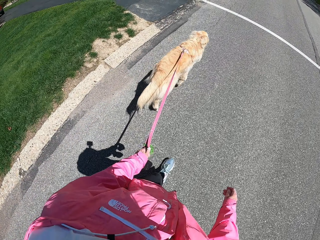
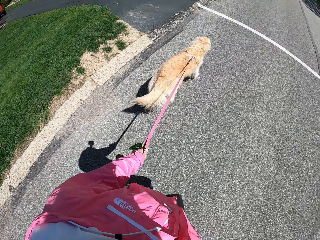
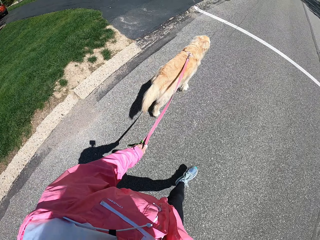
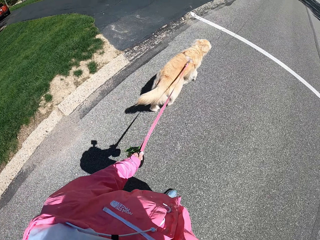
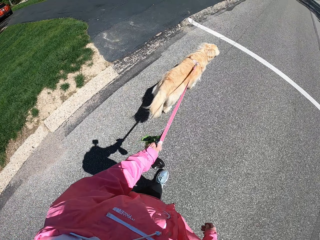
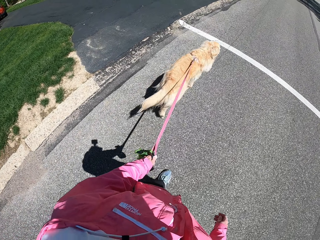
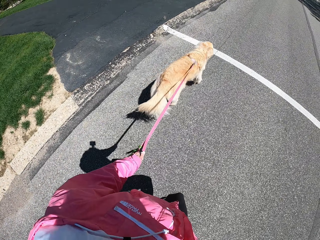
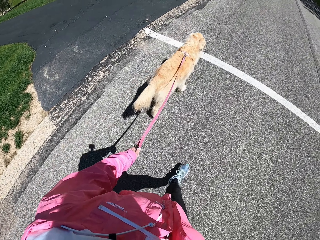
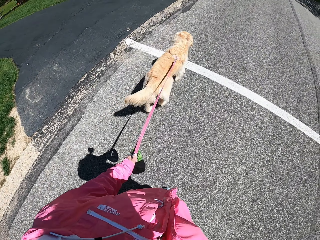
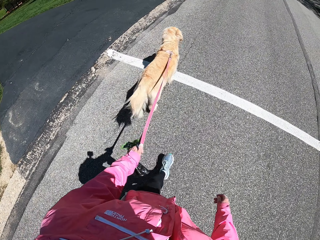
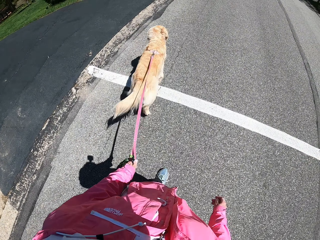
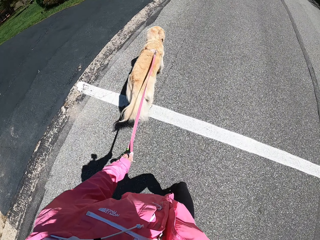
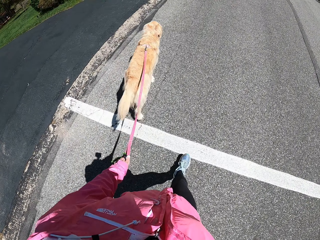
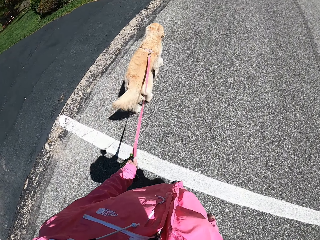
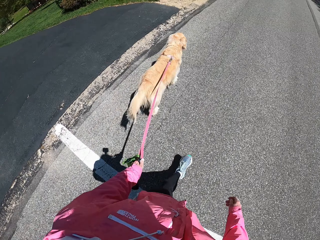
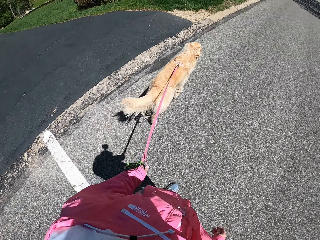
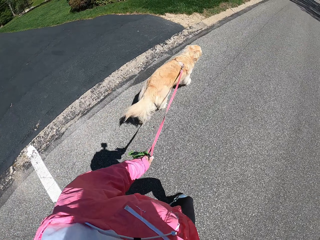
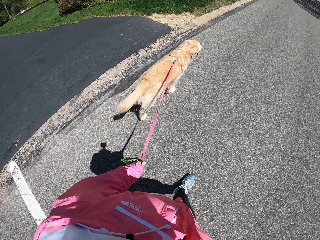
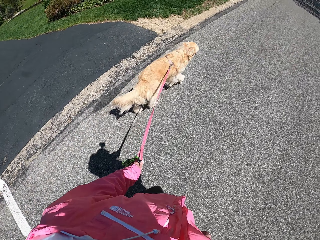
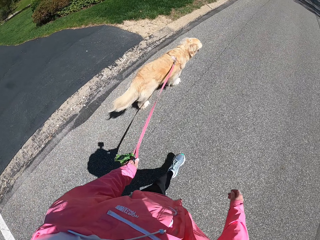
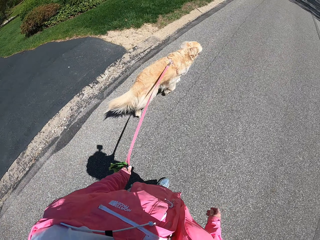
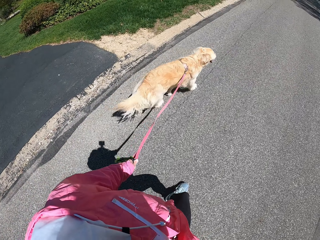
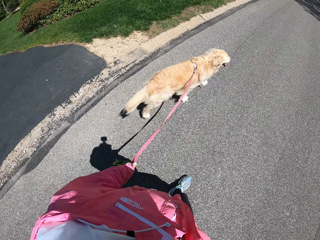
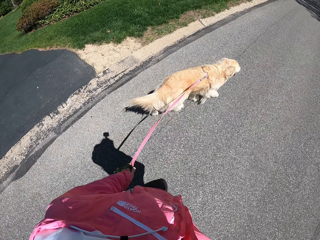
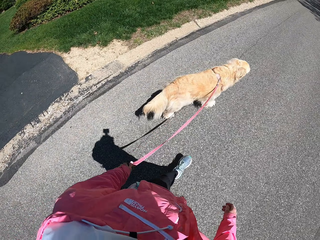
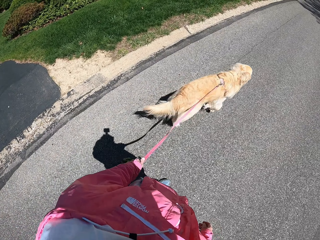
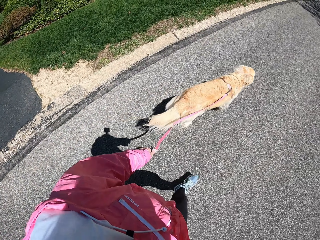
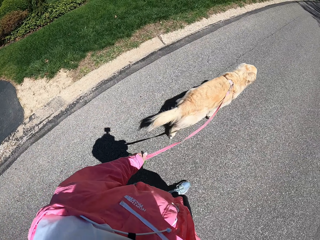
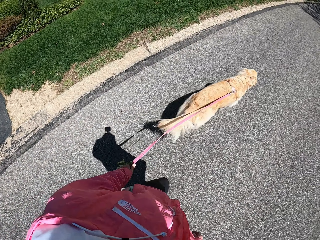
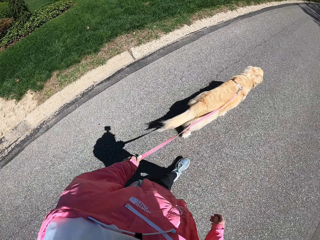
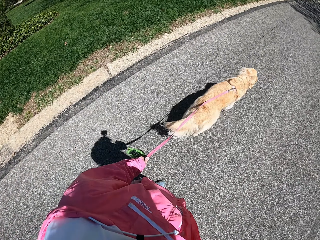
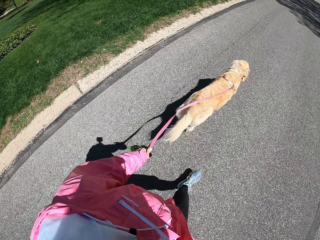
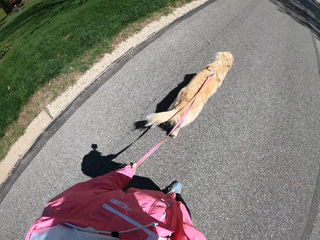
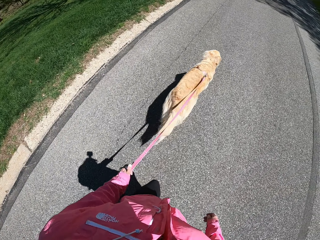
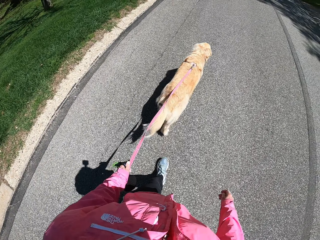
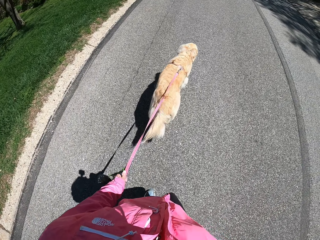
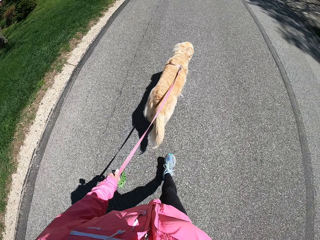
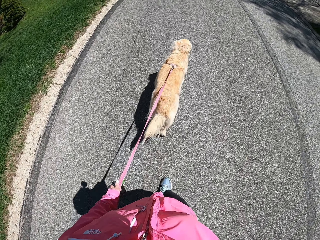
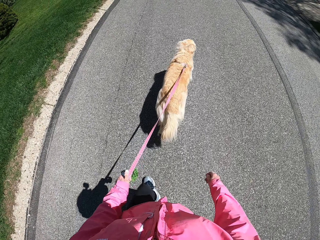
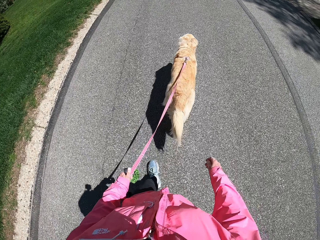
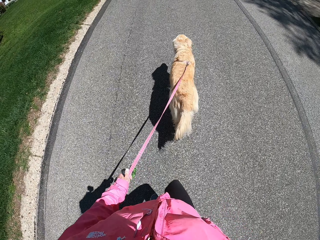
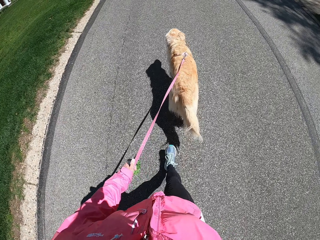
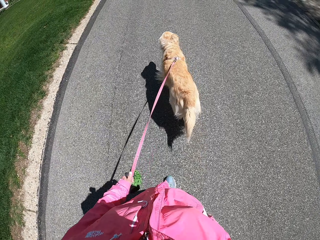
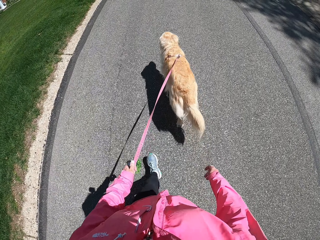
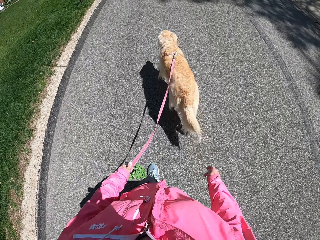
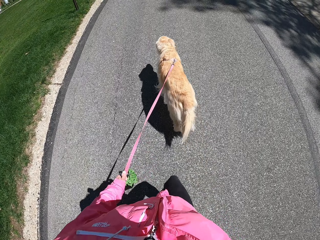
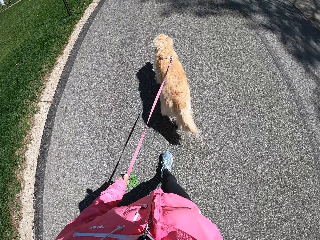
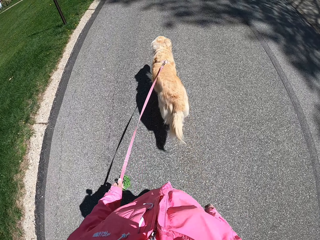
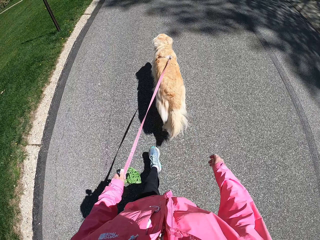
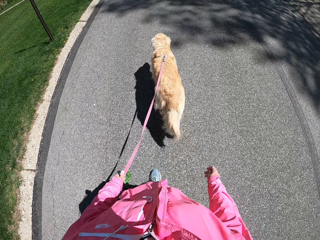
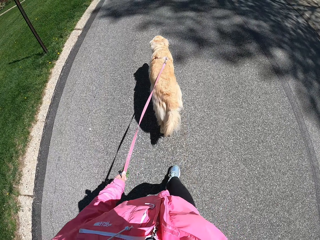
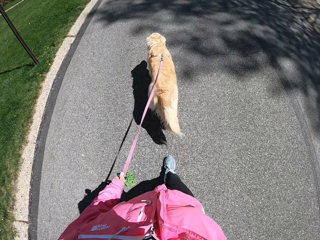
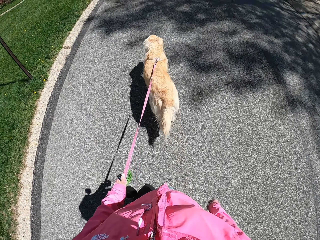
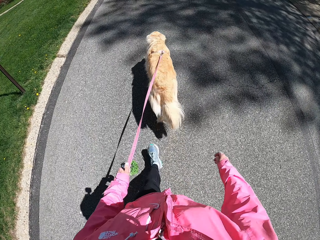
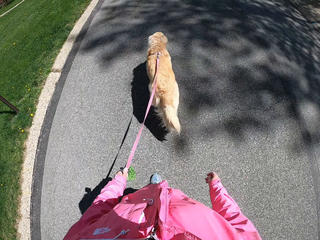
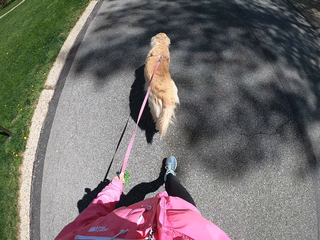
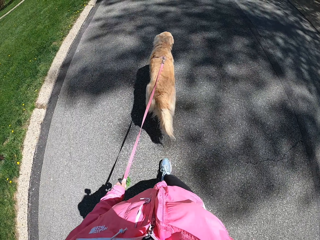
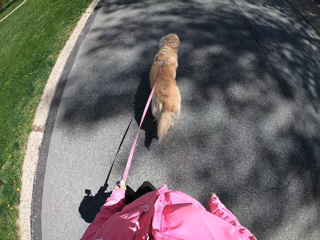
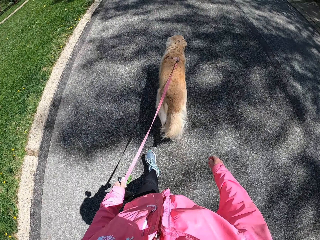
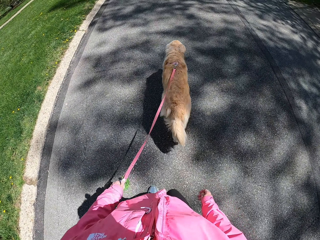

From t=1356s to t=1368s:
The camera wearer crosses the lane.

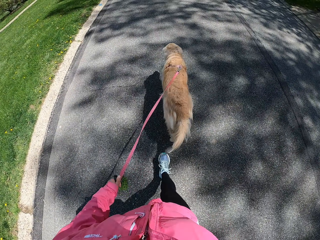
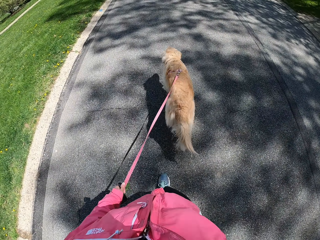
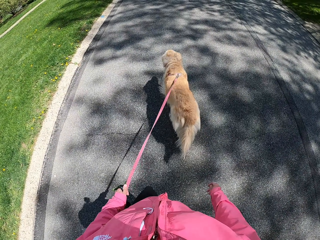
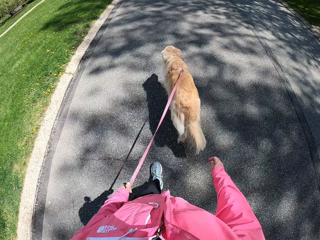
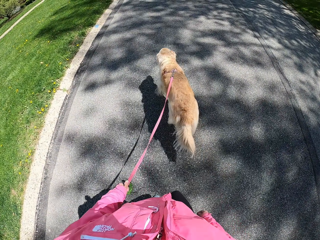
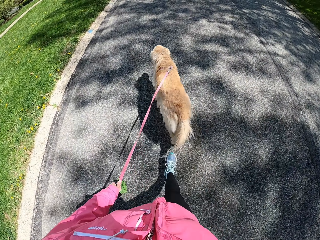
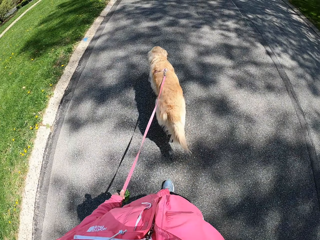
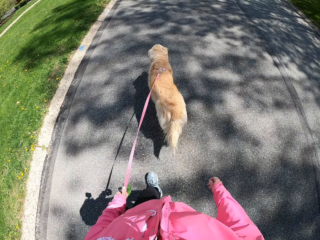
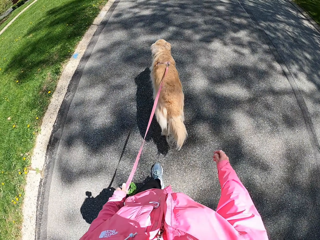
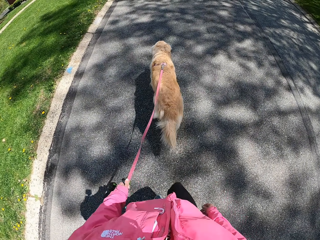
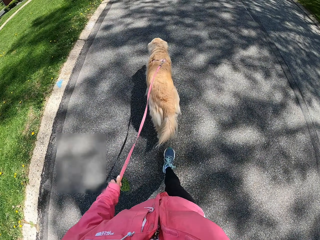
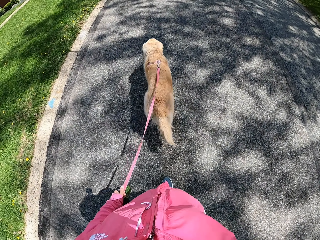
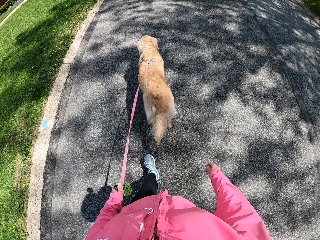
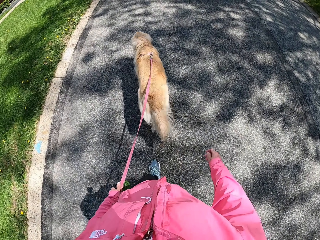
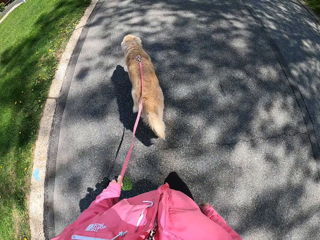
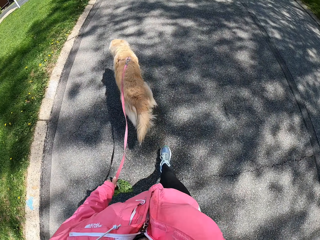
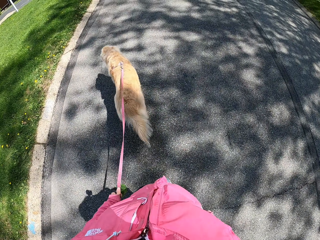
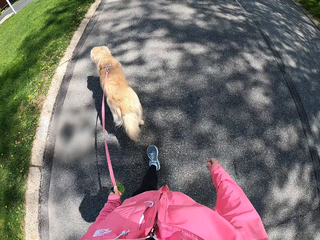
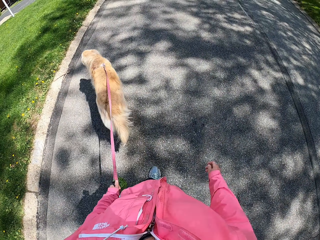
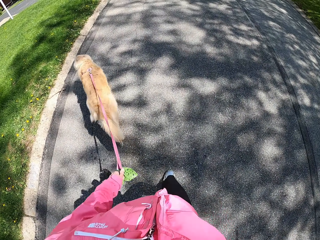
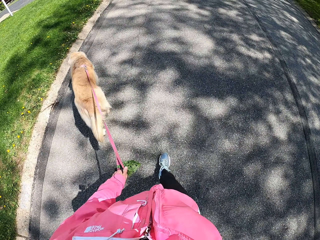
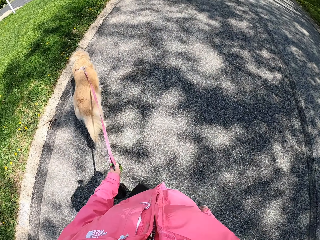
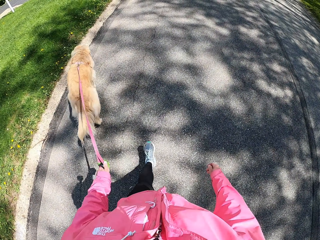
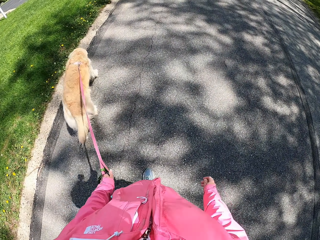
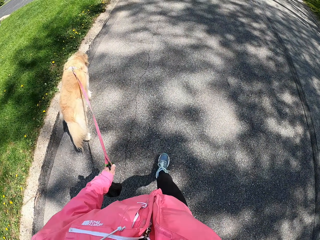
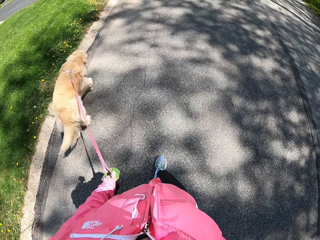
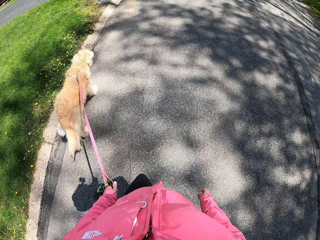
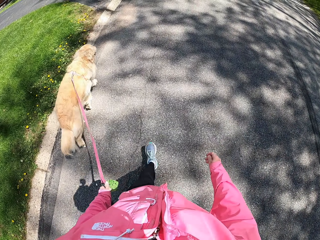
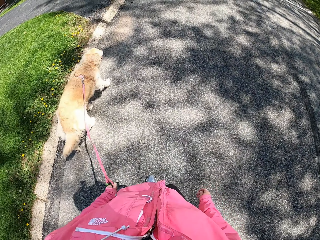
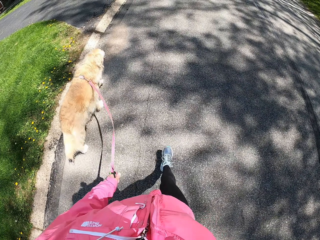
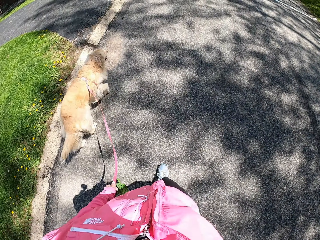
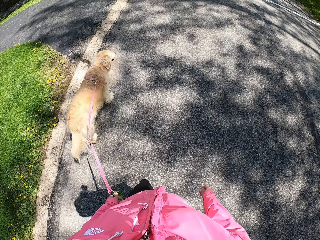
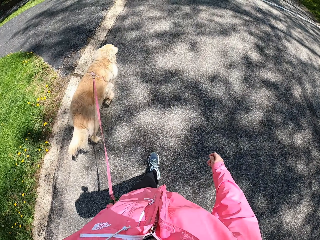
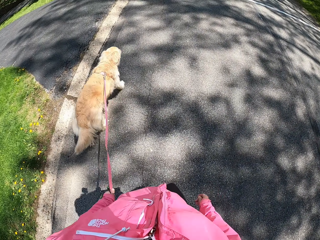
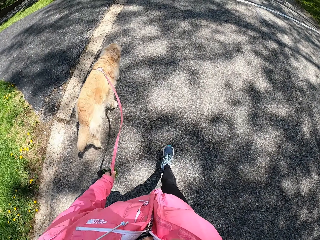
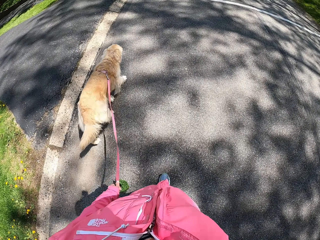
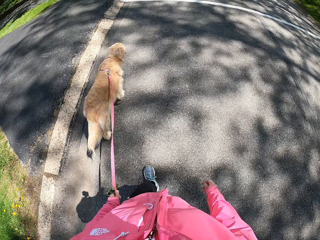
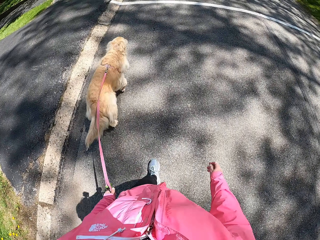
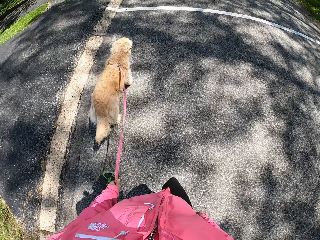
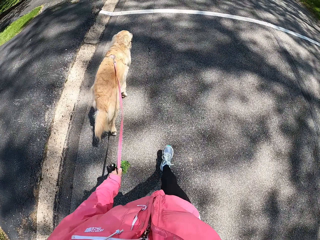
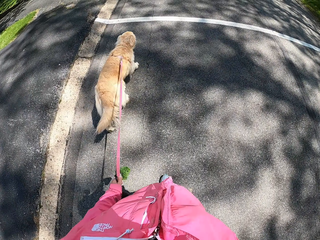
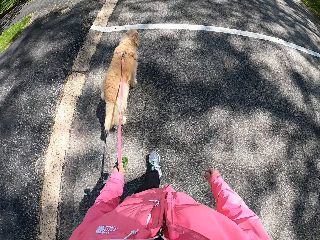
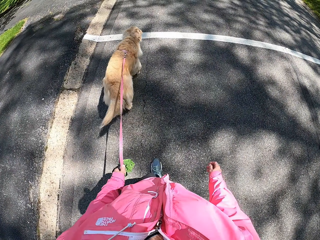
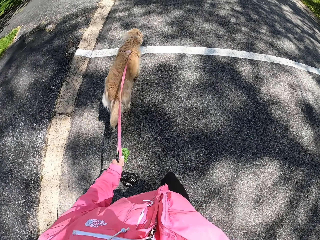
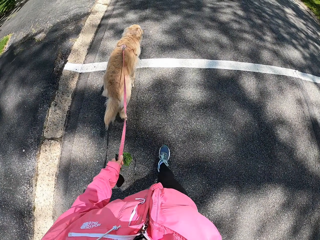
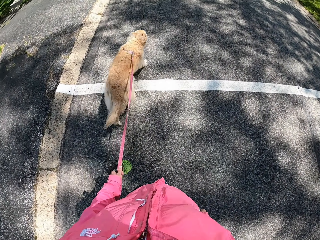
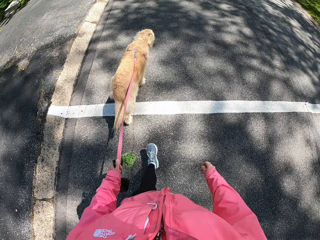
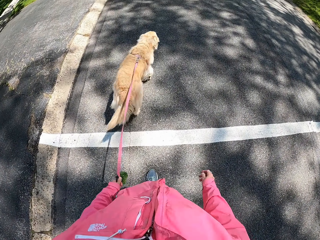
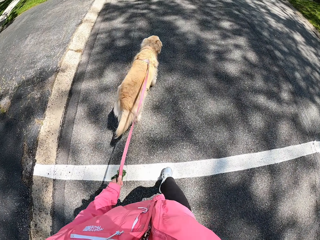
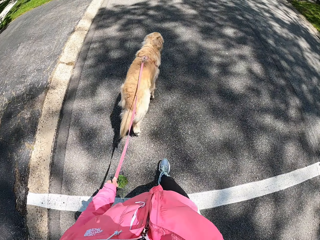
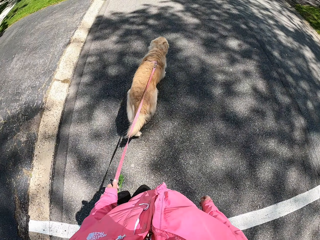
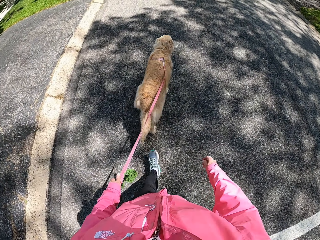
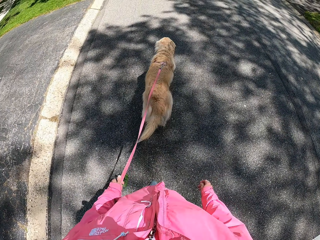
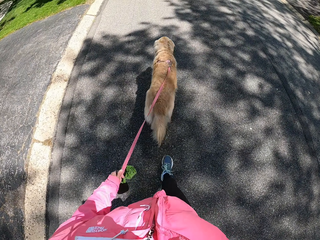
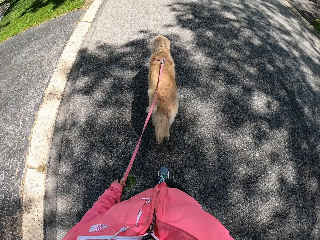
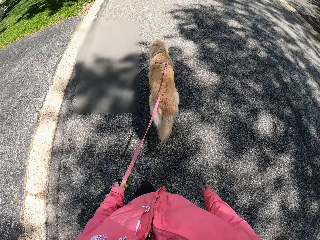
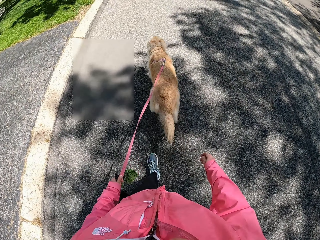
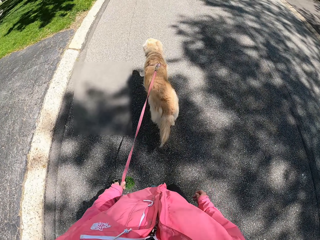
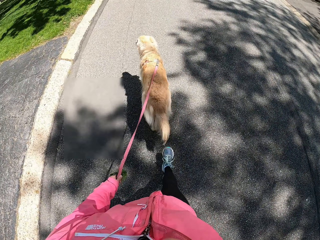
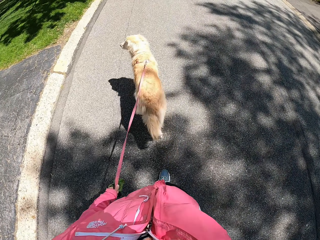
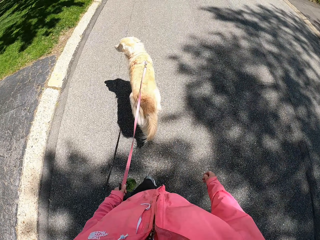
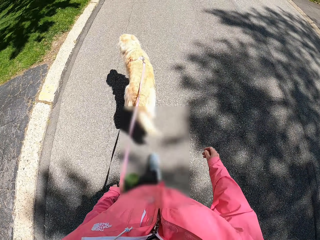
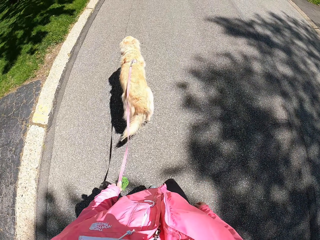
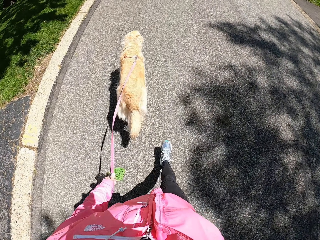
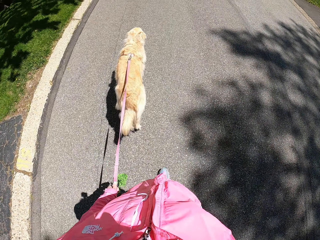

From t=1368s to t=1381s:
The camera wearer crosses the lane.
